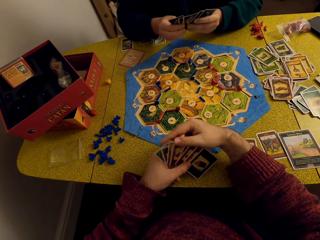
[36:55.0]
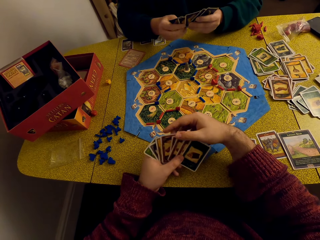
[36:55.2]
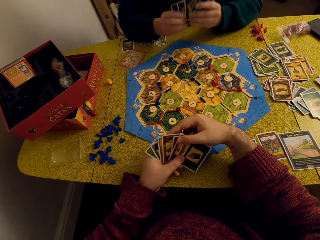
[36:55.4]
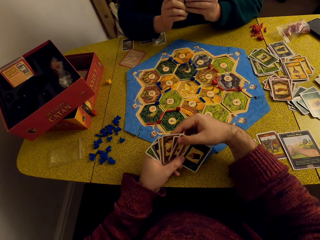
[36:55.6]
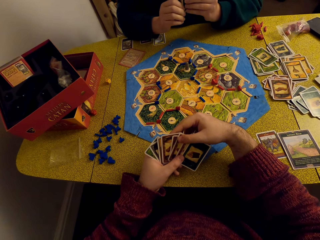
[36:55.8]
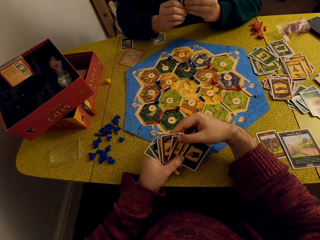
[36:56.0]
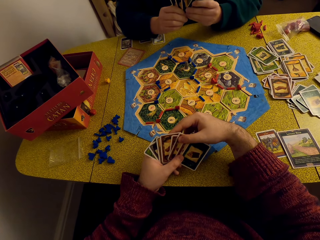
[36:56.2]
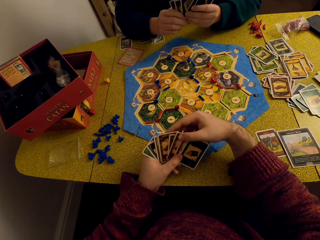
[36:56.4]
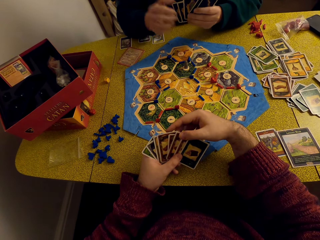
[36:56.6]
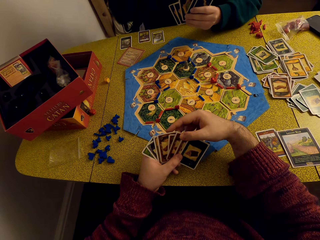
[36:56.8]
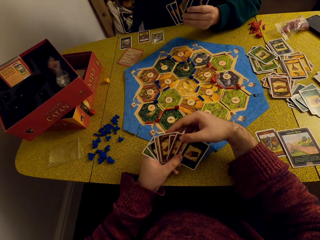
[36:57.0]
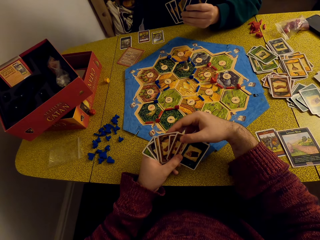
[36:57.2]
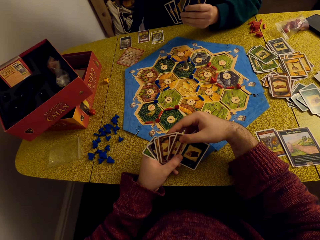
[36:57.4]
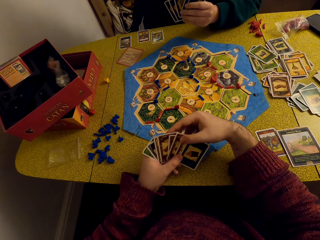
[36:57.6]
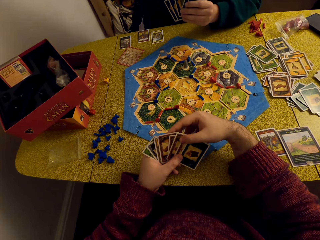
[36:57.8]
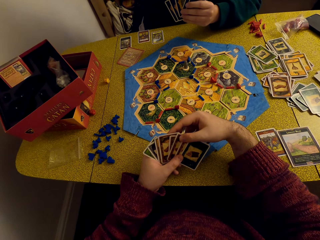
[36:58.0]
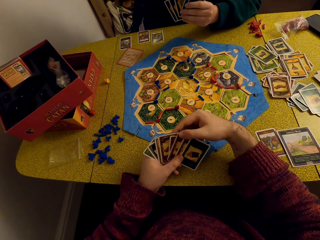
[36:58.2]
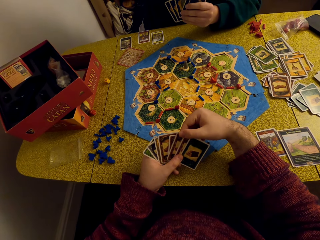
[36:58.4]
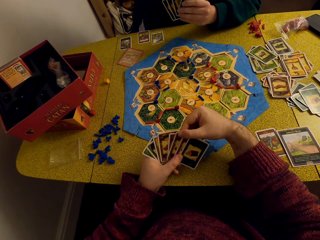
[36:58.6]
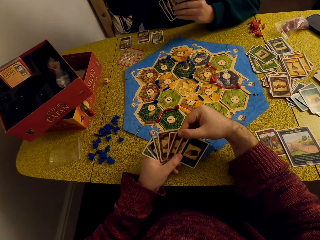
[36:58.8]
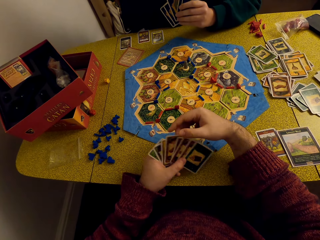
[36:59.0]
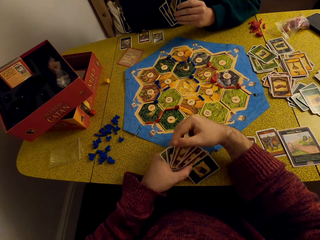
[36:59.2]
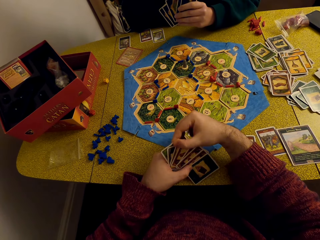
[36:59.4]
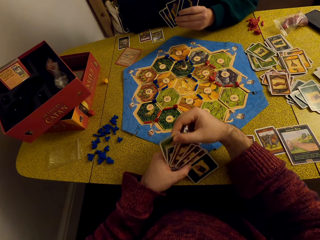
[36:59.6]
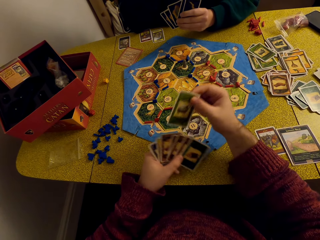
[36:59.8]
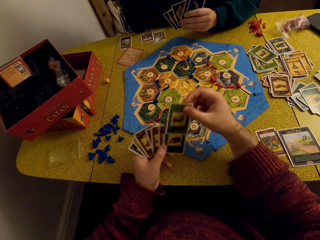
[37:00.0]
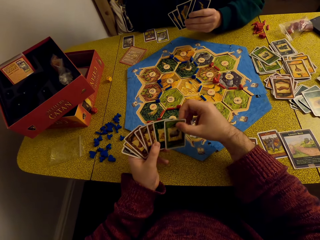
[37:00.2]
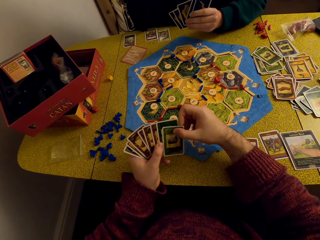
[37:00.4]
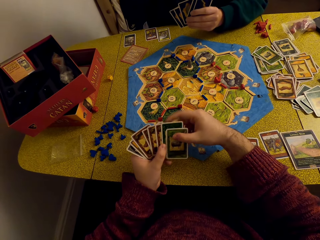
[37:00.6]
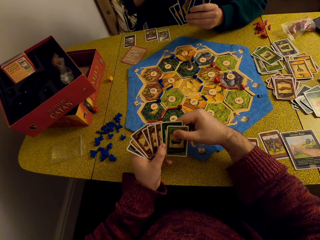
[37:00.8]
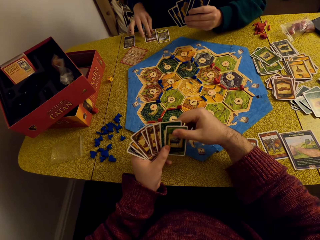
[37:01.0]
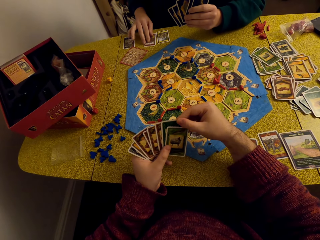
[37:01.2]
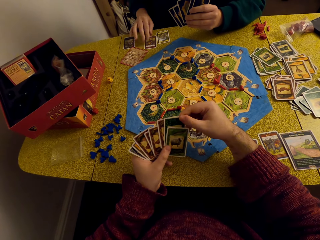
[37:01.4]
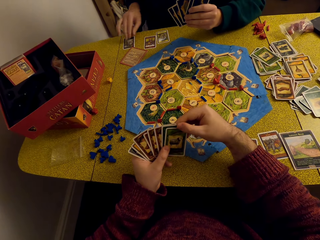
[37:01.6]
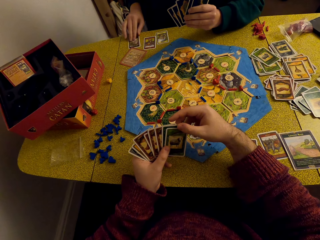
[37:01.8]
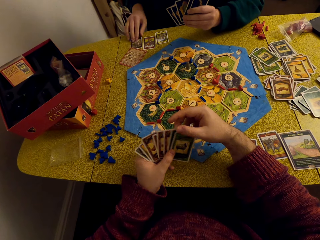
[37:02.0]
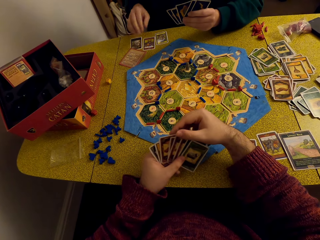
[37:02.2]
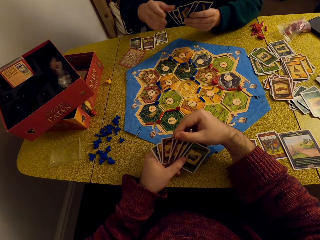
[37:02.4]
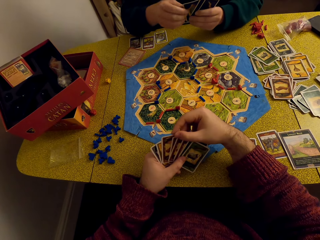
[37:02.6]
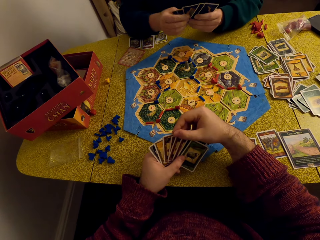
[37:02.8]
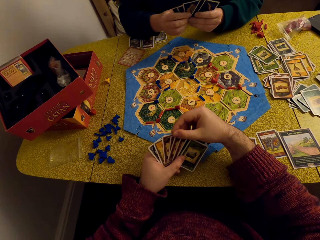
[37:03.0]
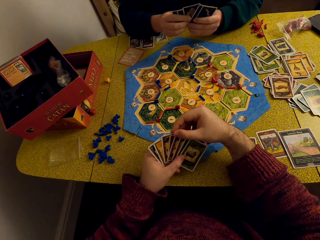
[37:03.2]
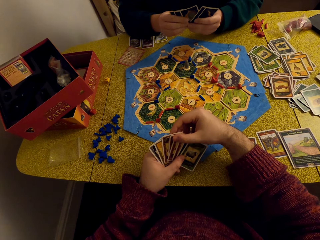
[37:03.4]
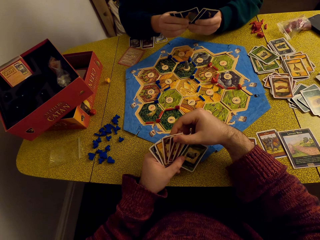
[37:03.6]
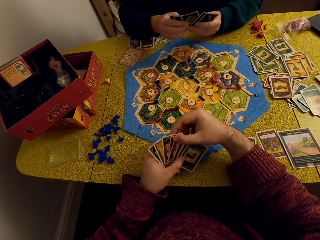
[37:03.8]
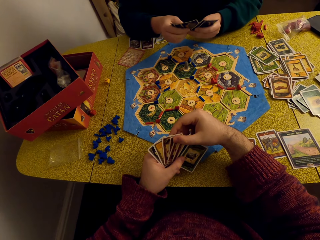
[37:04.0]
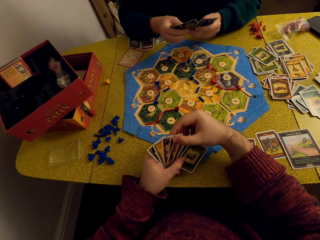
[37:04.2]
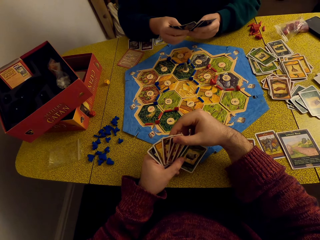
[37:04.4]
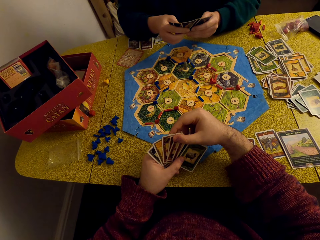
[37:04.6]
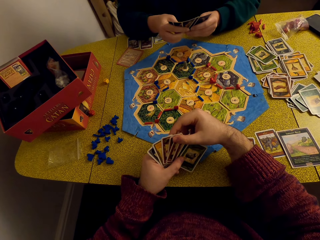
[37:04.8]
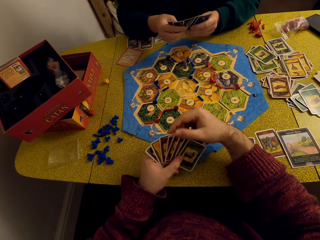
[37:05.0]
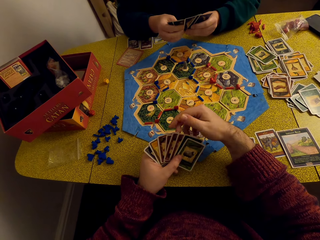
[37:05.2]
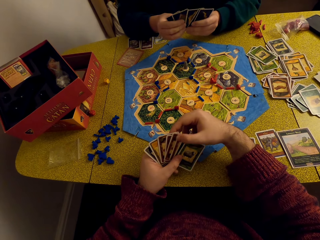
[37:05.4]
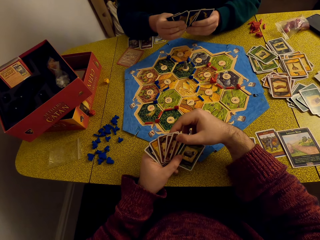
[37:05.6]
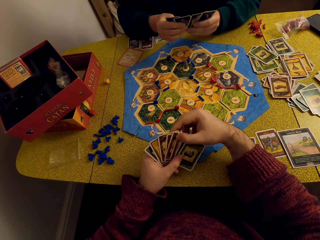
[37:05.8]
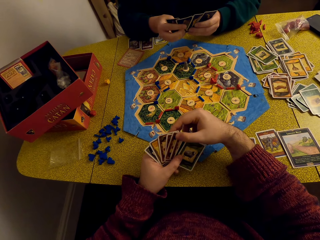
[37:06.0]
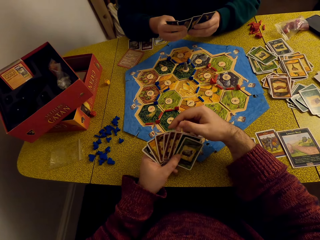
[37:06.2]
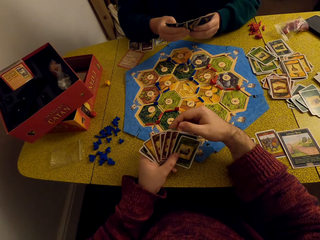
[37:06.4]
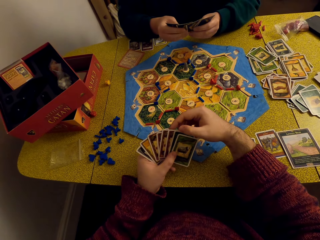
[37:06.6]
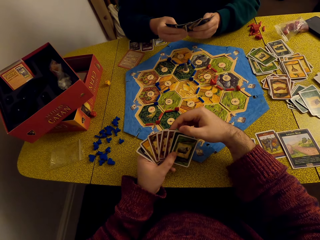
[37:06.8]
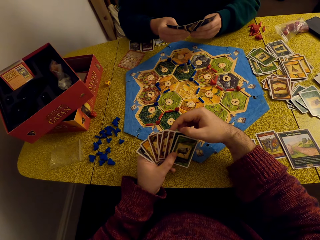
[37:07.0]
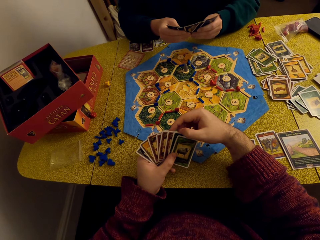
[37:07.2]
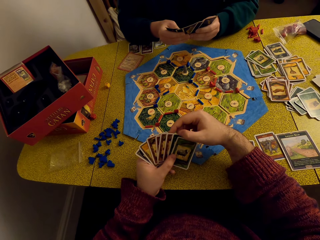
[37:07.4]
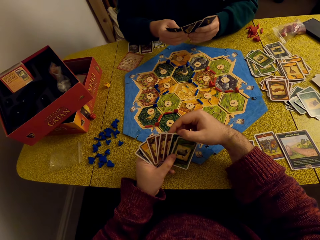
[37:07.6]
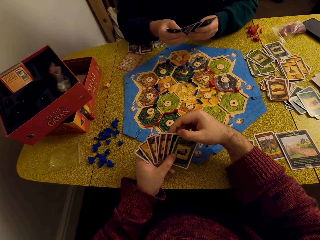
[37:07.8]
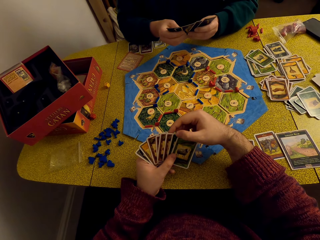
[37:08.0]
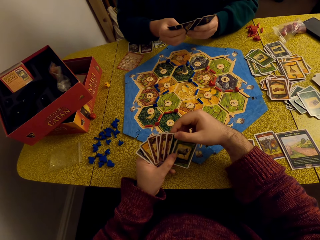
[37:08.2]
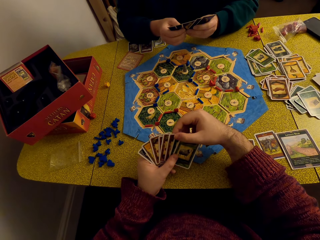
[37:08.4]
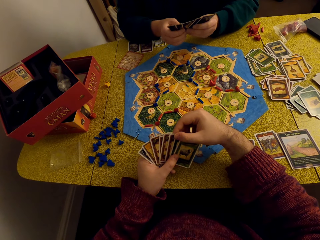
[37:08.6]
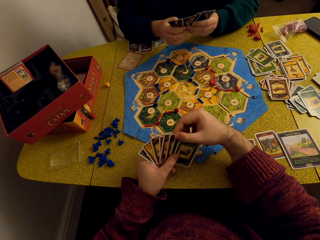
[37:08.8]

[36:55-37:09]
The camera wearer looks at the cards. They converse with a woman. The woman drags a card on the table. The camera wearer converses with the woman.

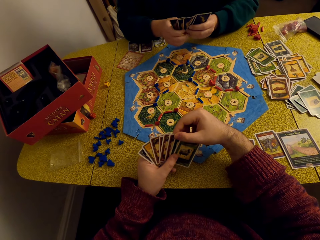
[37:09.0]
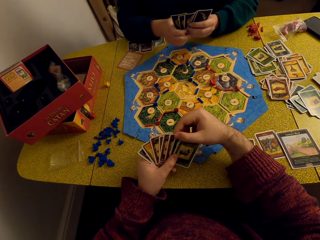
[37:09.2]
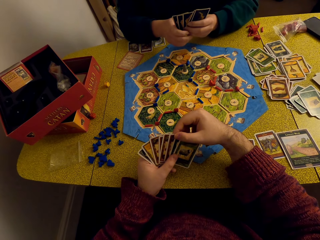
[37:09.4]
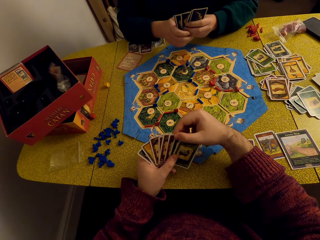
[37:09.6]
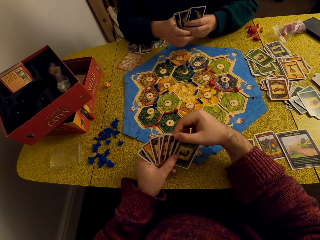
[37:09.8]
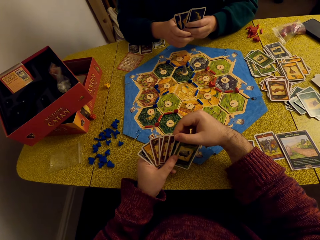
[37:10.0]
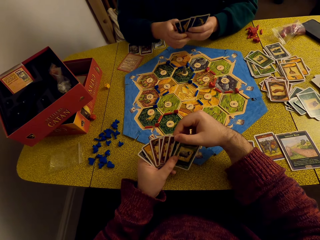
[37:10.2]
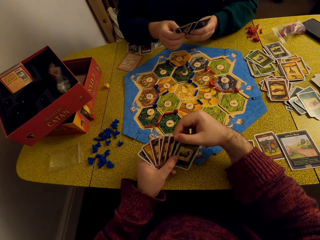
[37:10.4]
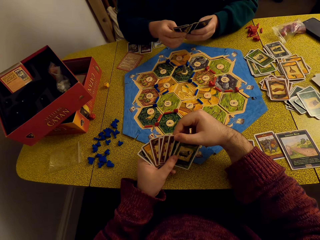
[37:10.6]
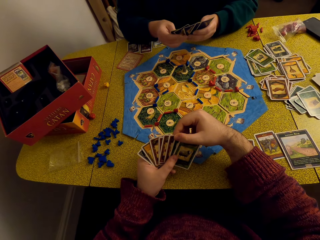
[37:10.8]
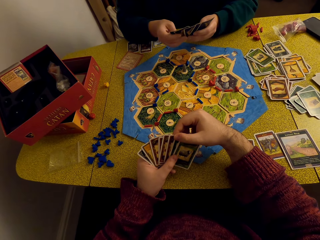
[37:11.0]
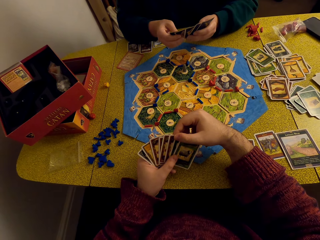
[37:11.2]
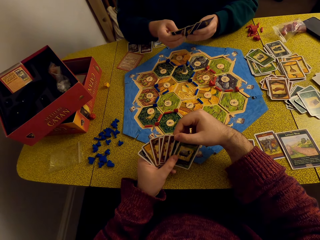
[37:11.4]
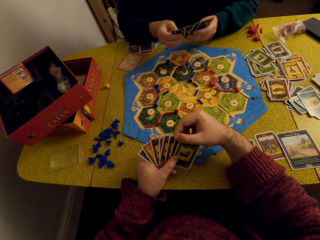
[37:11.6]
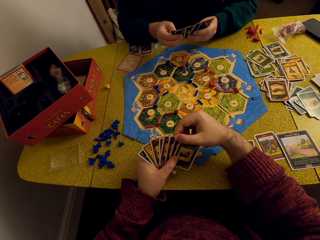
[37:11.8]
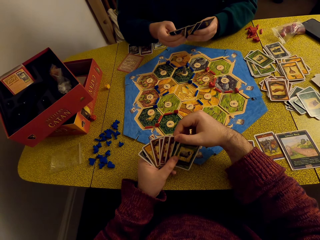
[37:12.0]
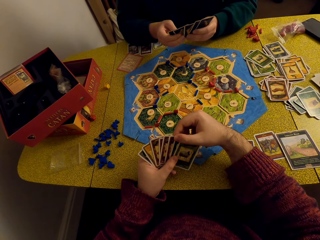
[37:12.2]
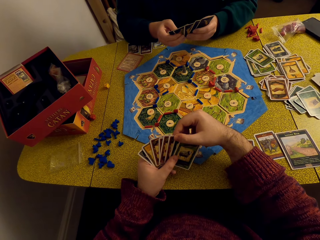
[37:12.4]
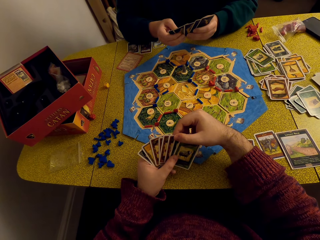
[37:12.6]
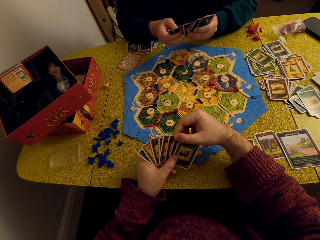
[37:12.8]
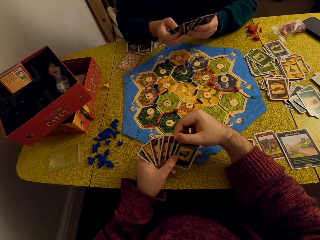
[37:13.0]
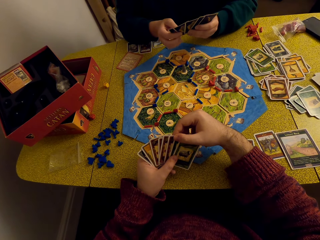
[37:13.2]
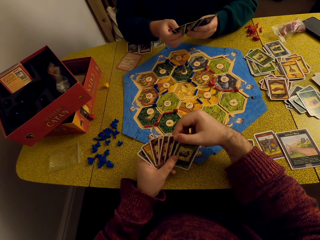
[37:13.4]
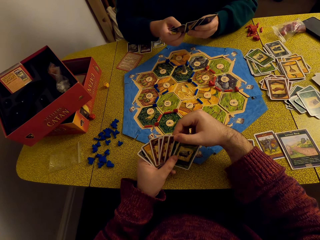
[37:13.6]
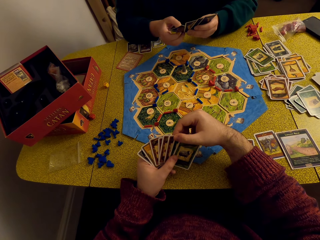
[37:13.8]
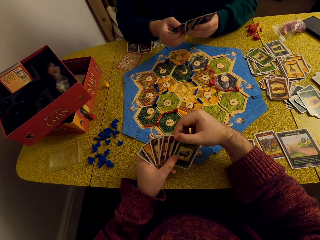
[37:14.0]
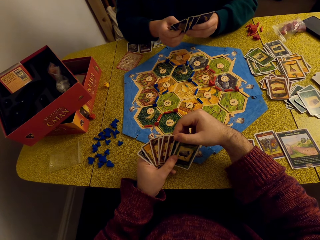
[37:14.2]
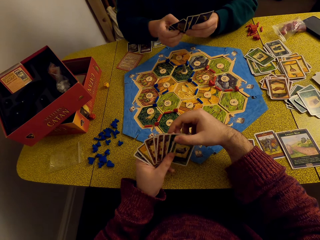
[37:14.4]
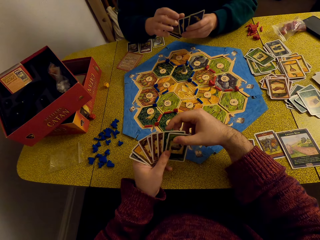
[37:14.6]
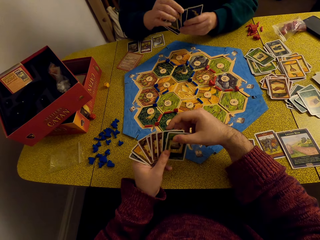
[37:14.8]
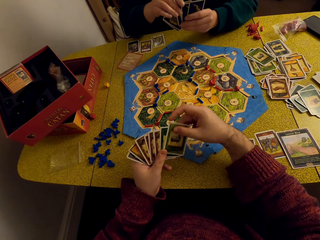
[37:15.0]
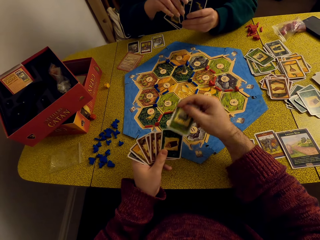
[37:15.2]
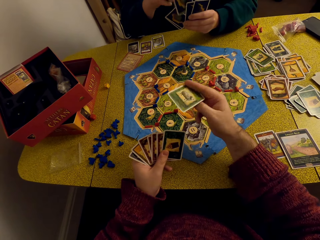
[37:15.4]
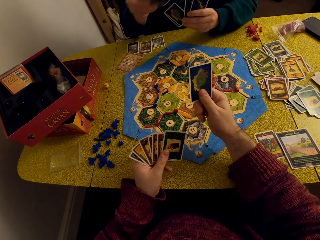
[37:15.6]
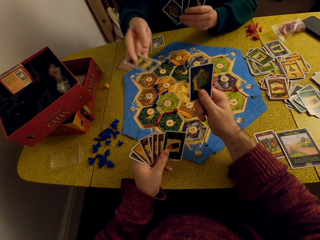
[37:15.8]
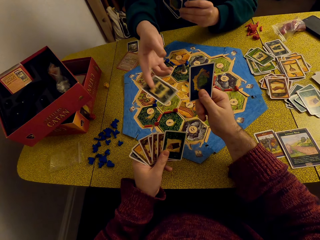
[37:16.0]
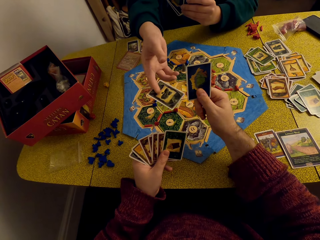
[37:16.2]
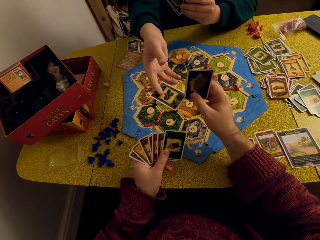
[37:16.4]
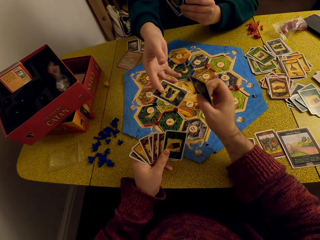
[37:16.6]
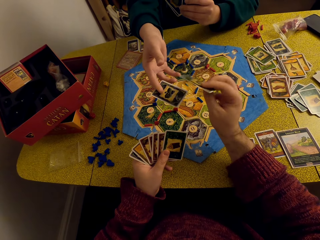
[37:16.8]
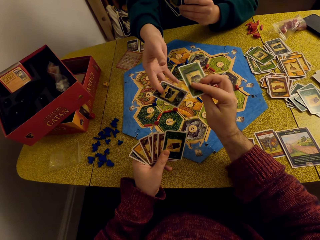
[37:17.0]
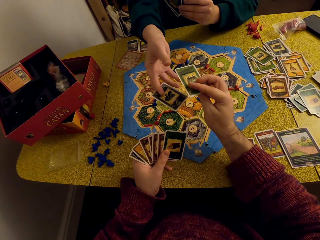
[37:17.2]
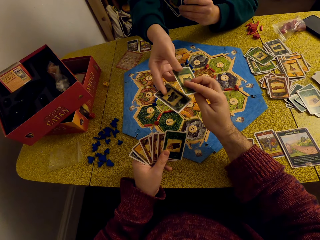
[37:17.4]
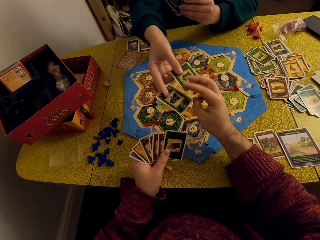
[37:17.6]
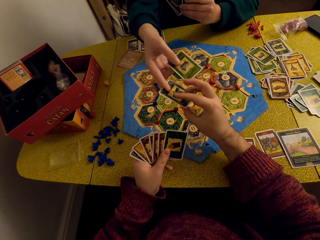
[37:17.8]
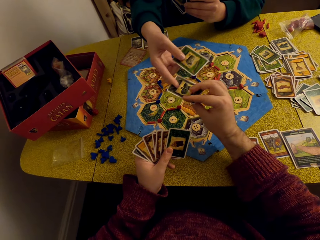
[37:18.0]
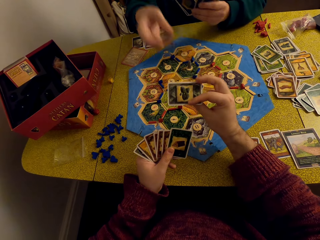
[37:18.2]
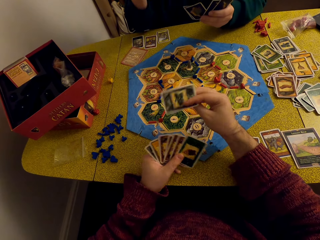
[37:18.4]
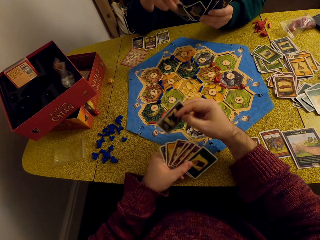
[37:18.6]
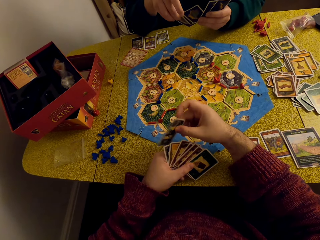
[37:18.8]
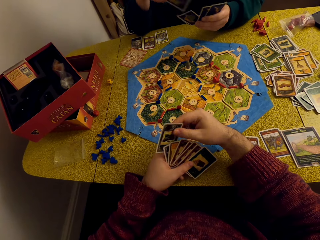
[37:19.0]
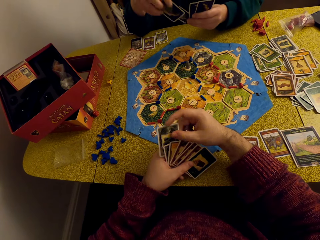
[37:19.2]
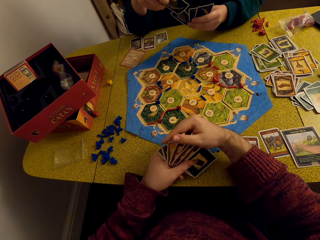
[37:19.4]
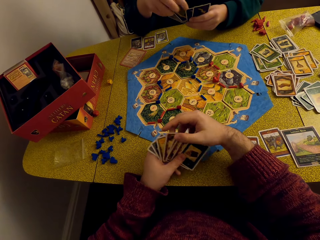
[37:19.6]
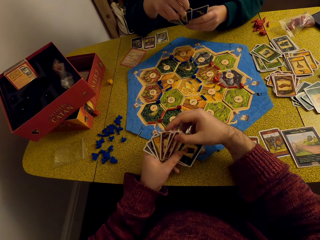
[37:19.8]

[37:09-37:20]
A woman hands the camera wearer a card. The camera wearer and the woman interchange cards. The camera wearer hands the woman a card.
